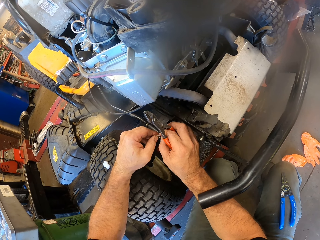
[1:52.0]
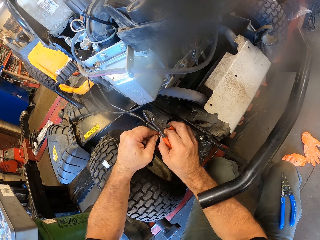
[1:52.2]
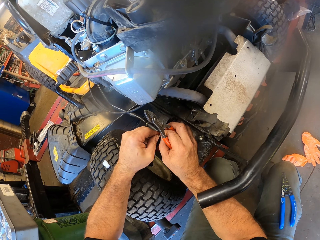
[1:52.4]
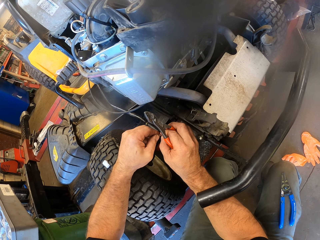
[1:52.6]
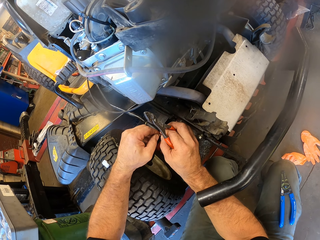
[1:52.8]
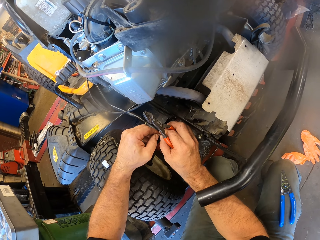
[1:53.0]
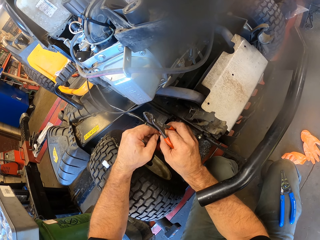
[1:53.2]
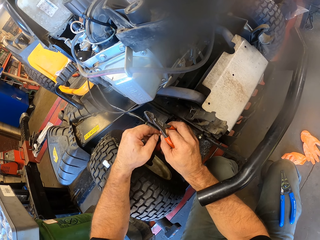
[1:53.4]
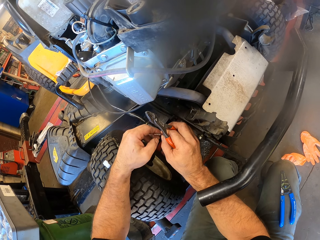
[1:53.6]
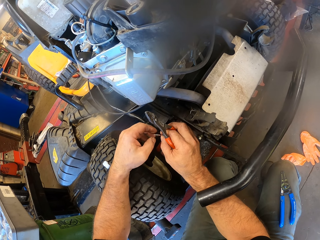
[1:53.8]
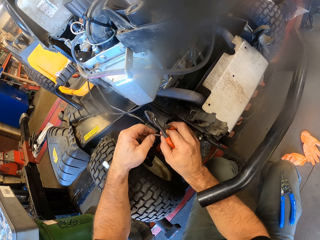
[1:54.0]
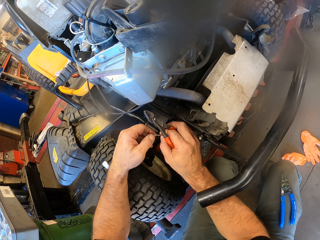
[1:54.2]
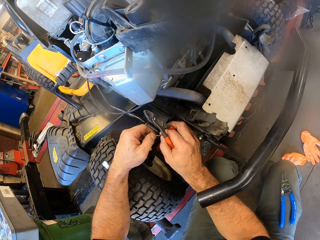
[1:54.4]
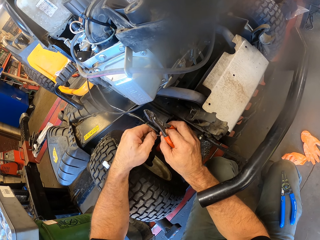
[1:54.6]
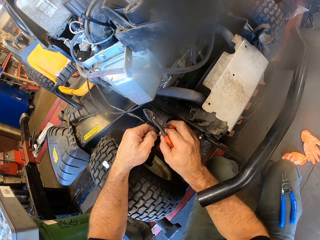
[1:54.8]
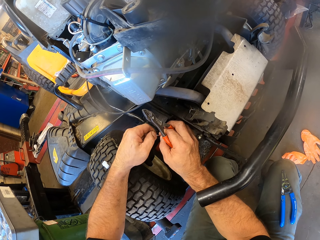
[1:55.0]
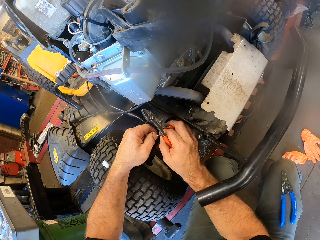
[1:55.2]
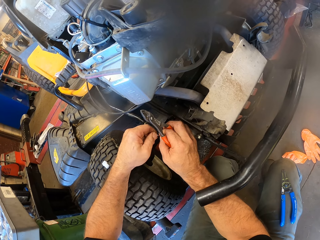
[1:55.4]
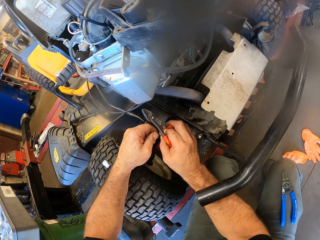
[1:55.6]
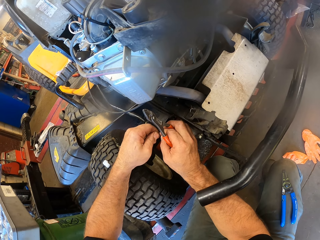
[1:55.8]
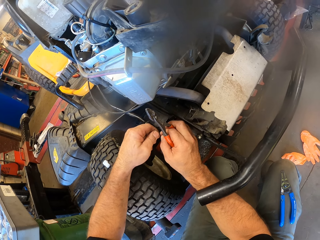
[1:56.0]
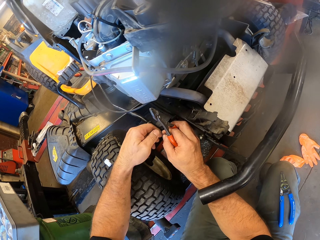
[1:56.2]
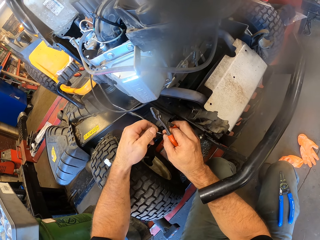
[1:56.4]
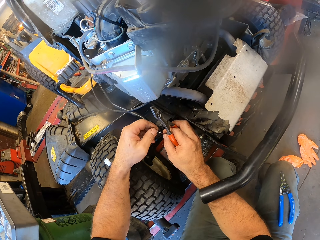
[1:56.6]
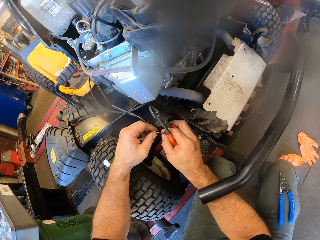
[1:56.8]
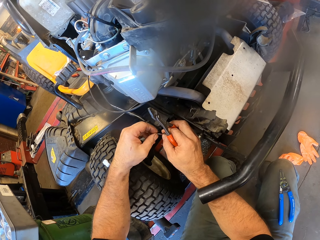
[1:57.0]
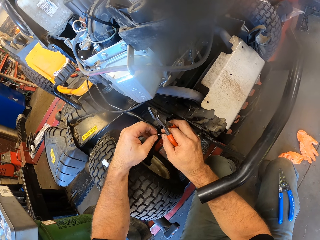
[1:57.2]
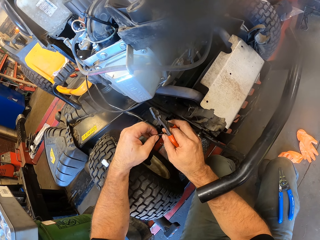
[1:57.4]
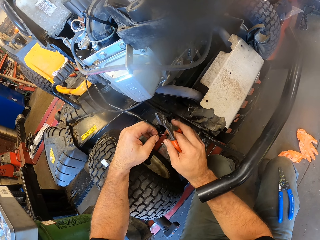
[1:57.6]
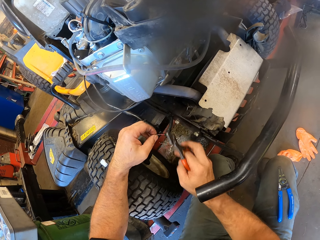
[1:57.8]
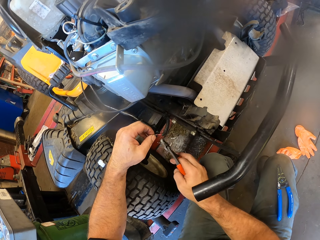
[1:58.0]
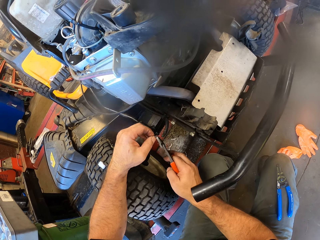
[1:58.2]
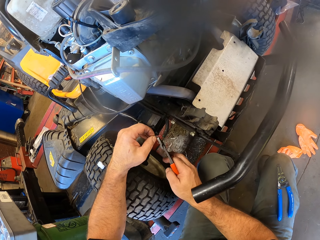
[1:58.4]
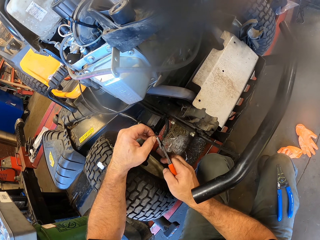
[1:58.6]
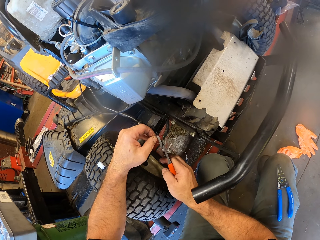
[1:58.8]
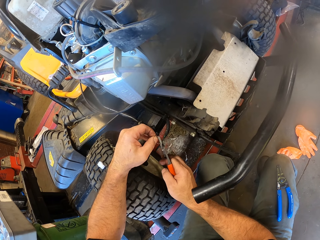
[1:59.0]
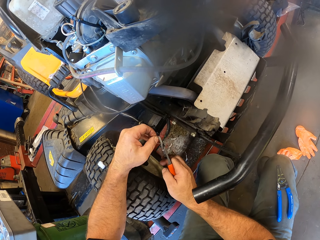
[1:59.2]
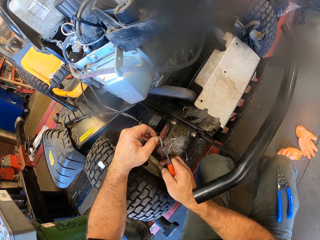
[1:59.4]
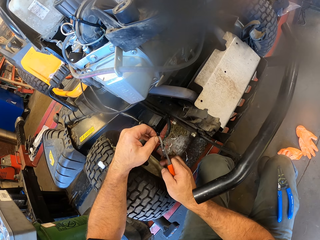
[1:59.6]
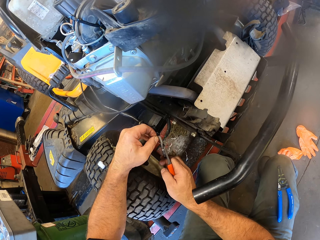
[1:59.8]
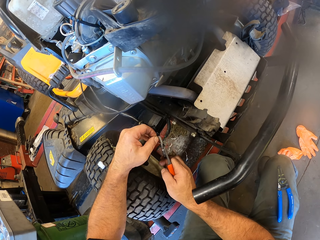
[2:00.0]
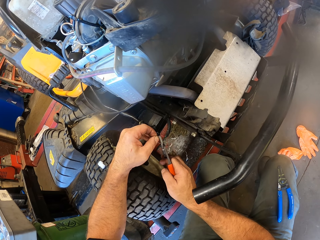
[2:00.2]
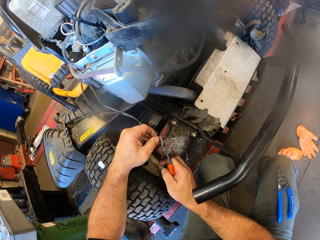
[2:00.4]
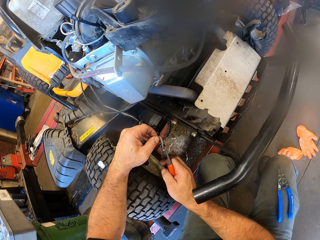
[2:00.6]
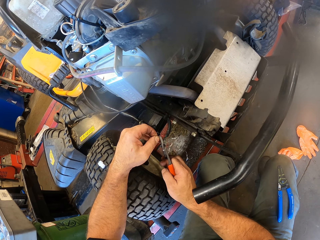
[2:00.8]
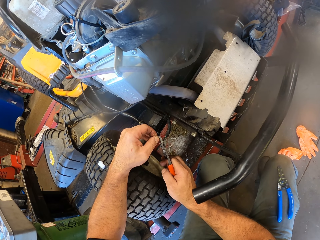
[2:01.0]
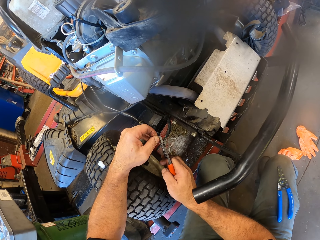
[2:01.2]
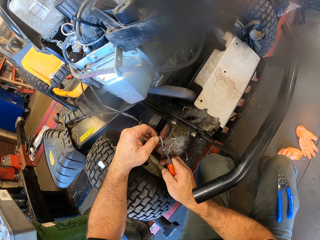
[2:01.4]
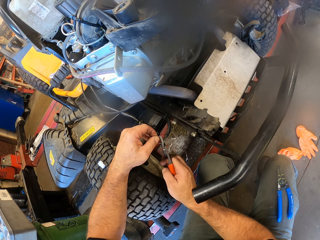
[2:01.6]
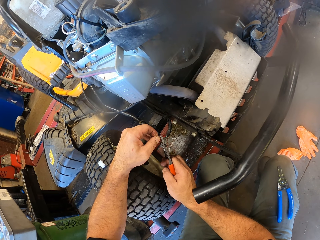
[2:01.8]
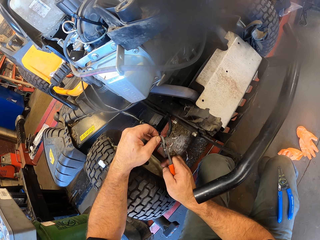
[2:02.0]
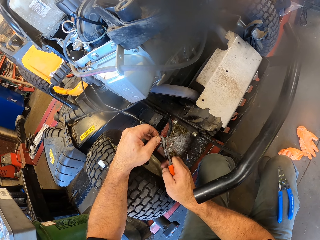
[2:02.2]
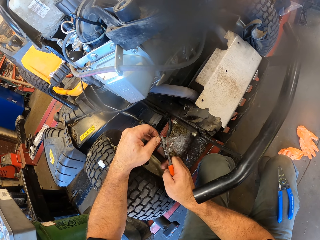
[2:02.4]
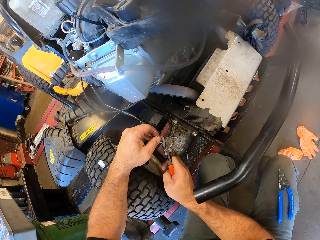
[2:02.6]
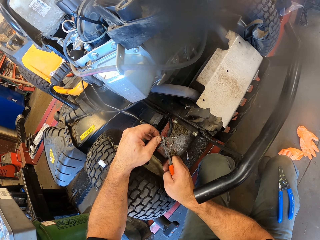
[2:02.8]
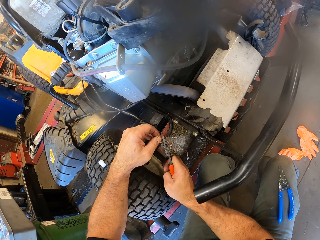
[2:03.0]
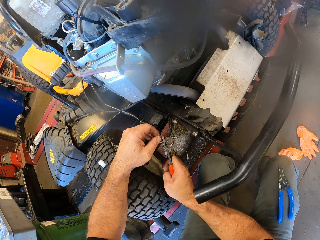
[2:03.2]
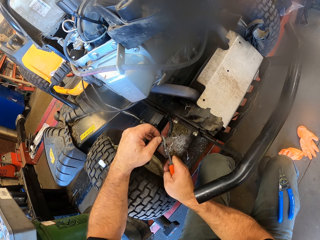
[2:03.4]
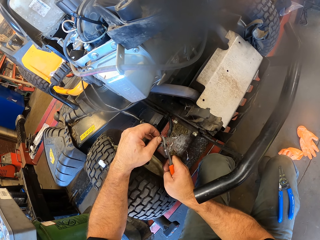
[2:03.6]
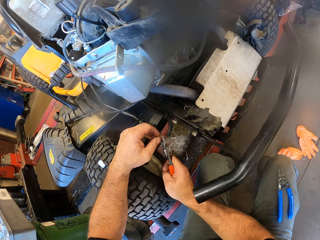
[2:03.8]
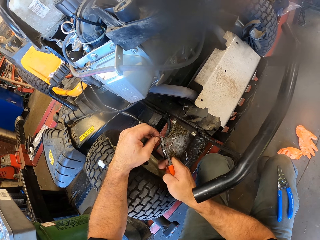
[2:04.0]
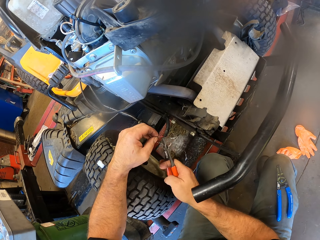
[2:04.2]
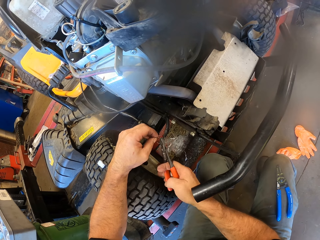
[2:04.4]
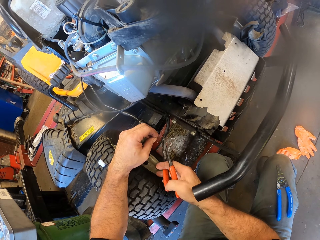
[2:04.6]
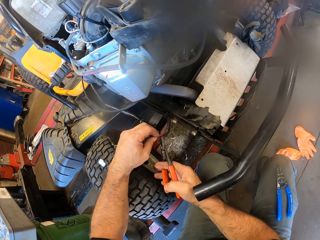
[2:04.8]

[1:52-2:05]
The camera wearer holds the wire with his left hand. He tightens the crimping loop on the wire with the plier in his right hand.
